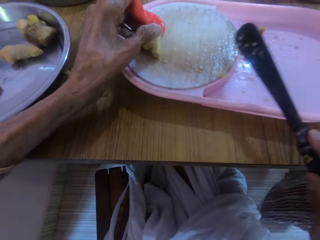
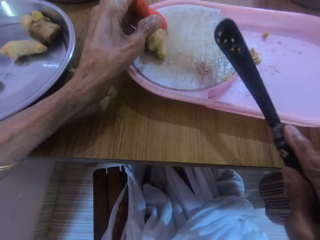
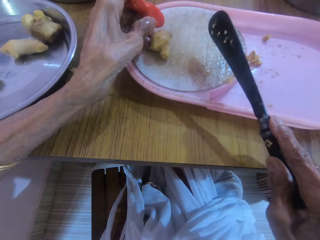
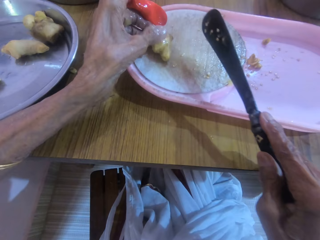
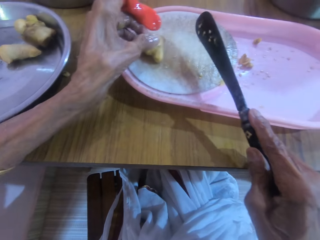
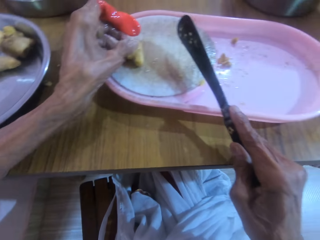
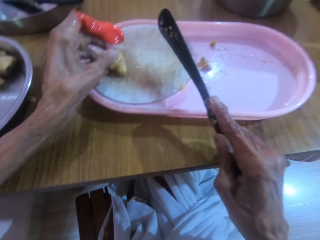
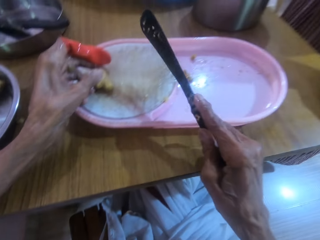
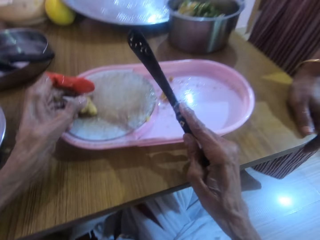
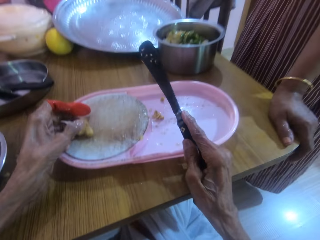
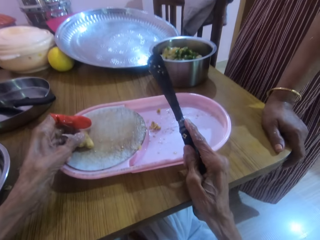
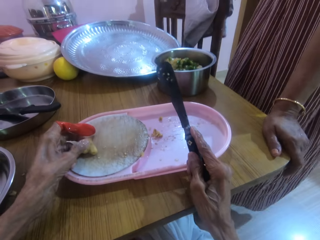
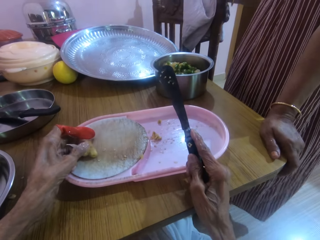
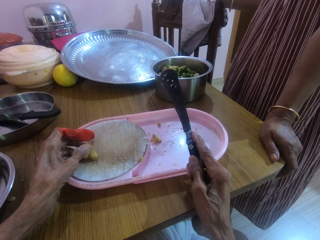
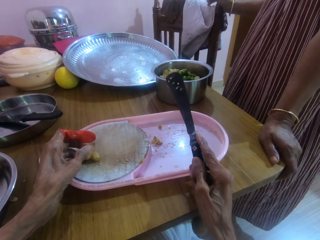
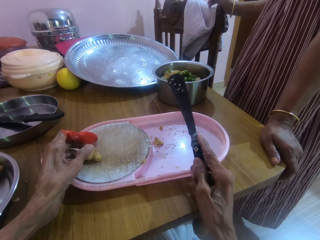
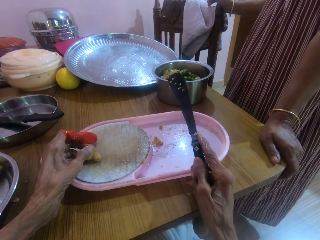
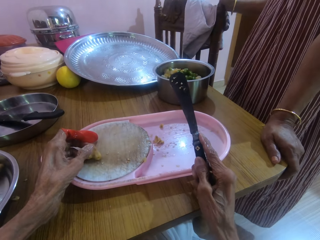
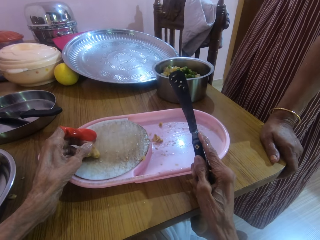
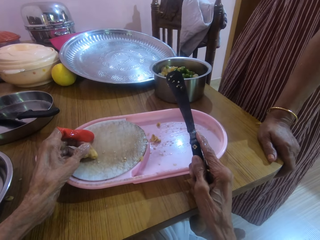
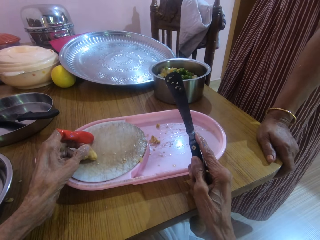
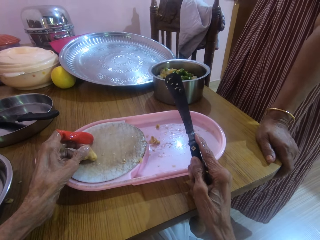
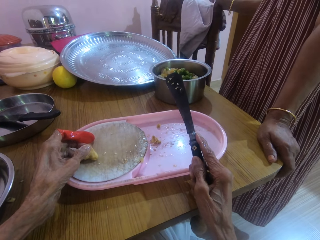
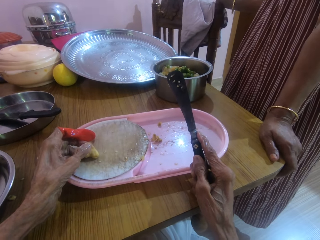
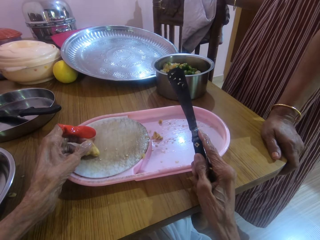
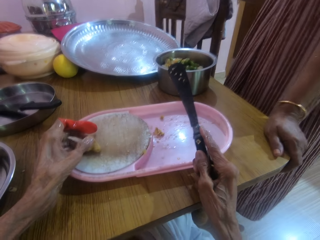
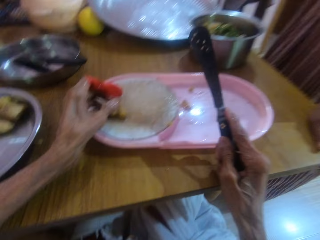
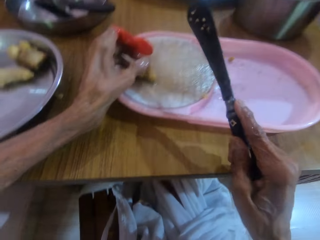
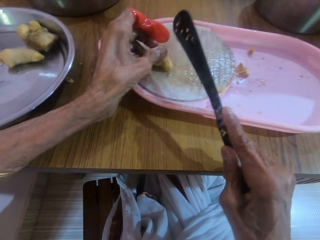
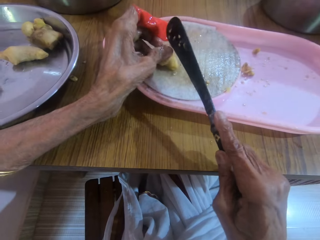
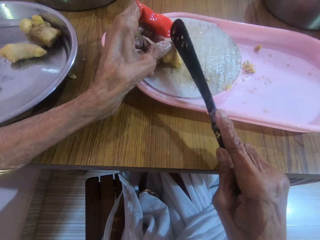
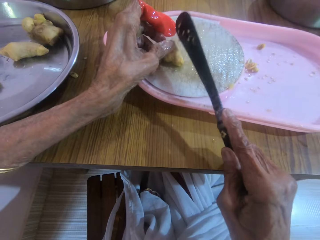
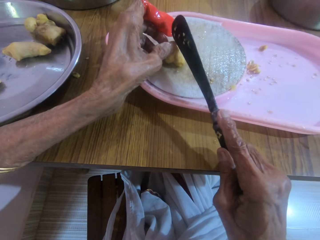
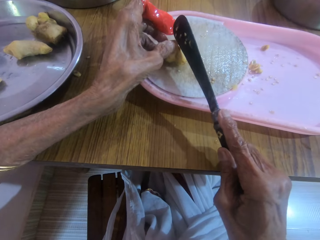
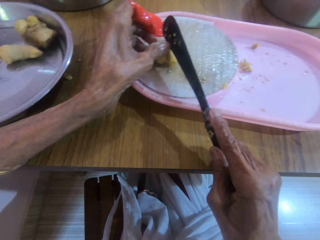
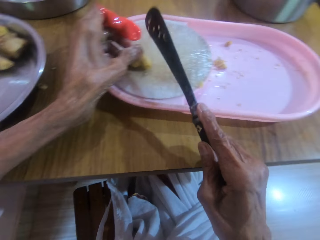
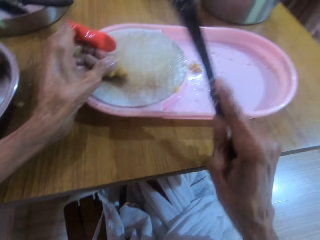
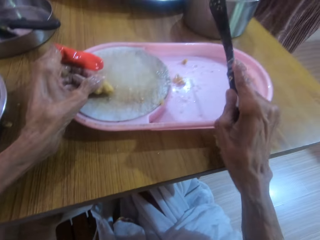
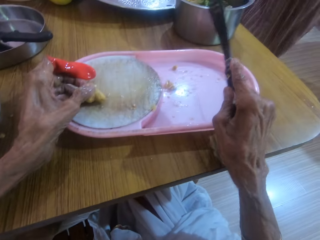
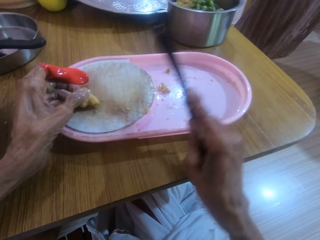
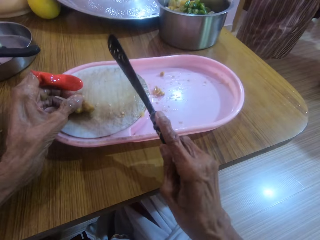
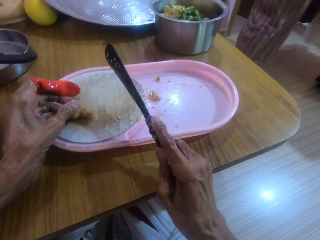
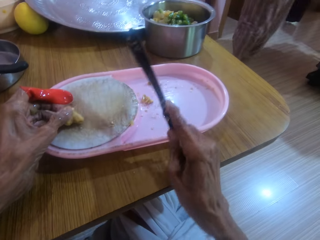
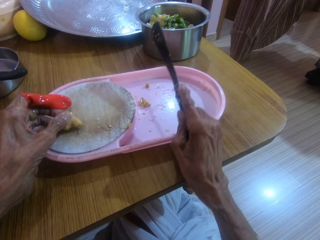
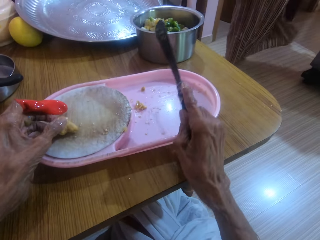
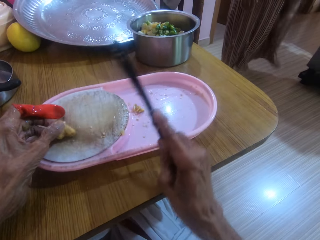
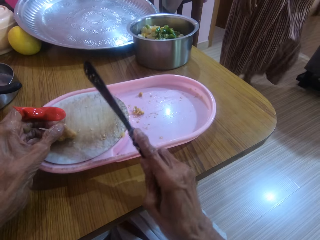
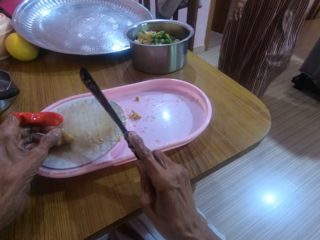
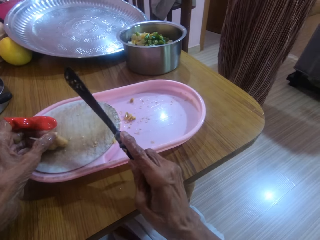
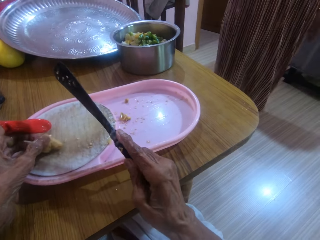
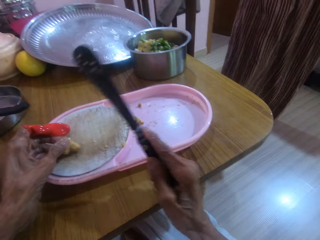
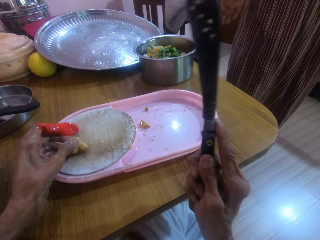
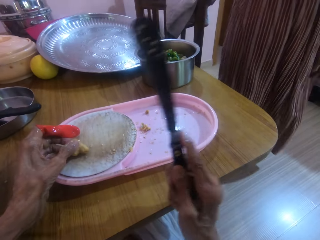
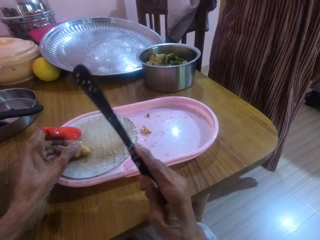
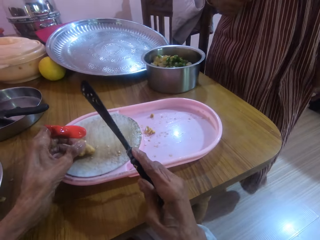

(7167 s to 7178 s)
The camera wearer places the garlic on the cutting board with the left hand. They make gestures with the right hand. They talk to a person. They cut the ginger. They point at the pot with the knife.

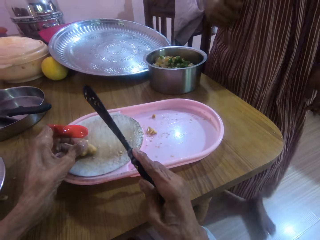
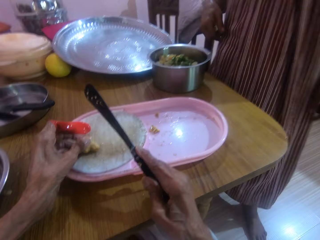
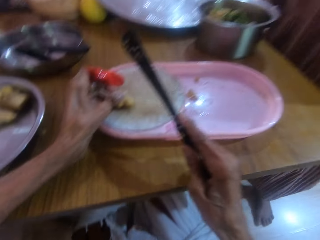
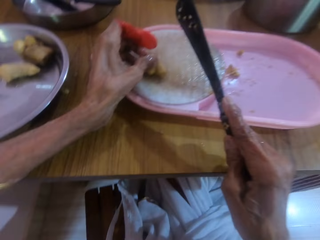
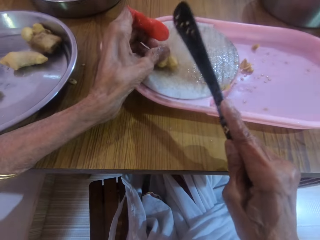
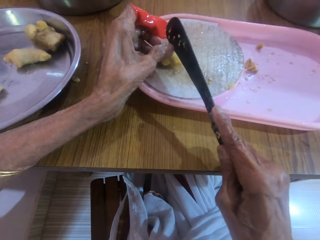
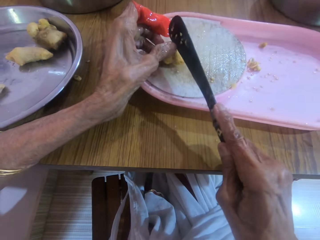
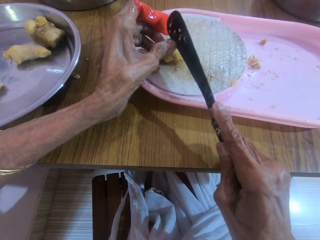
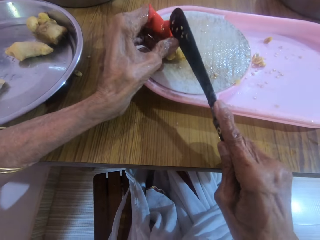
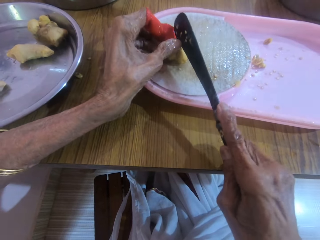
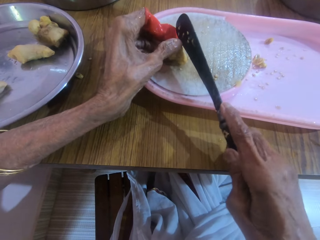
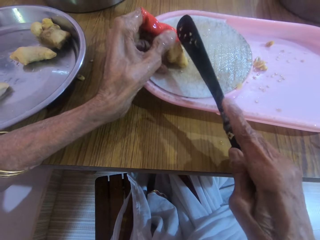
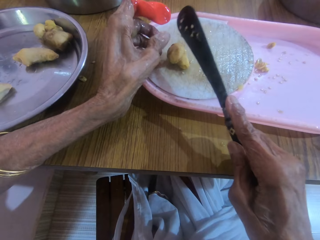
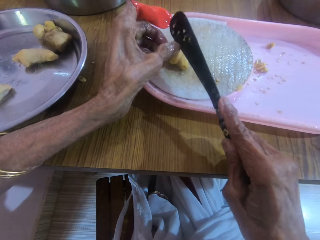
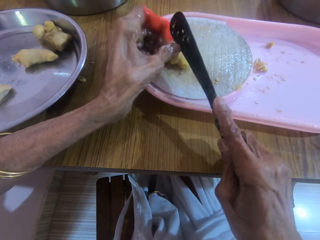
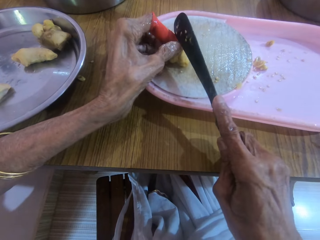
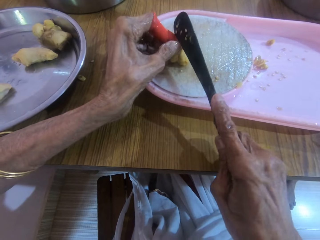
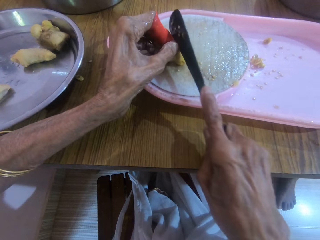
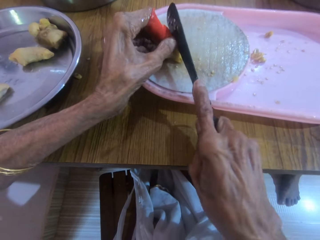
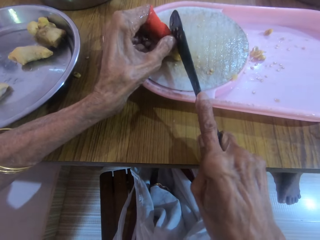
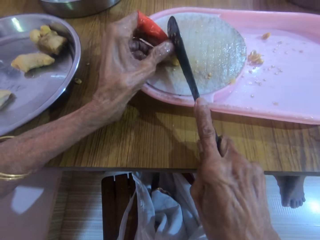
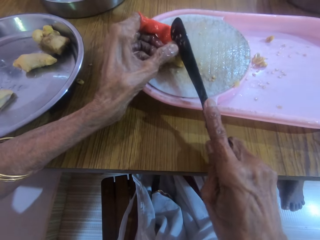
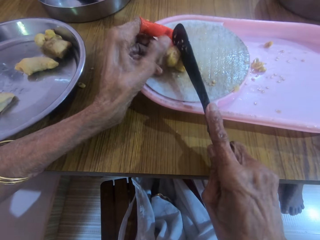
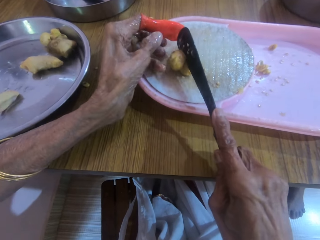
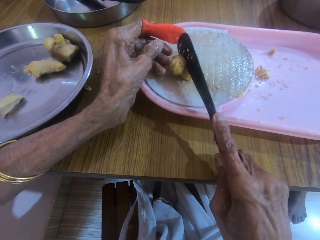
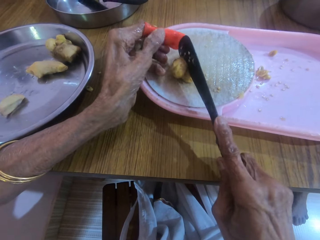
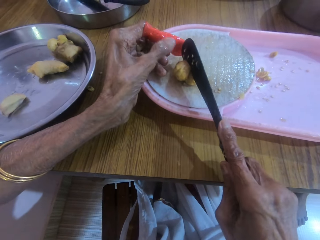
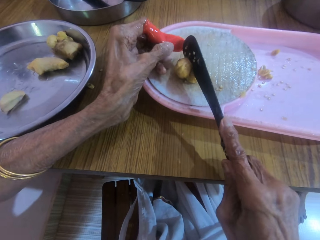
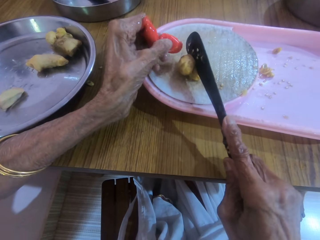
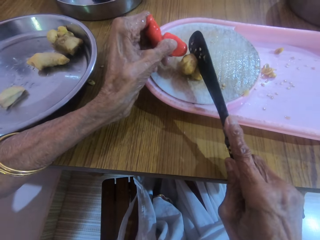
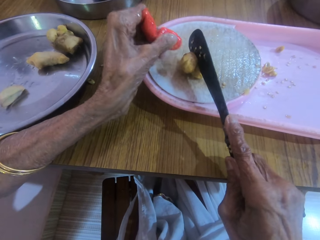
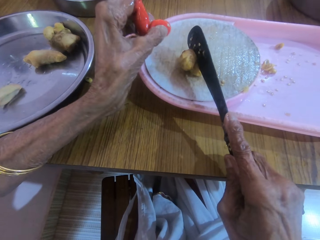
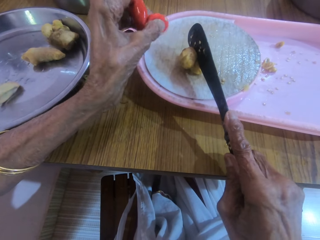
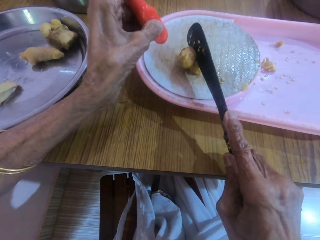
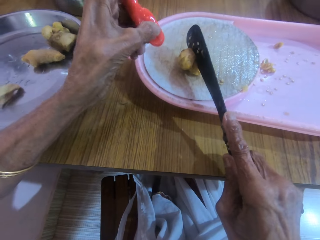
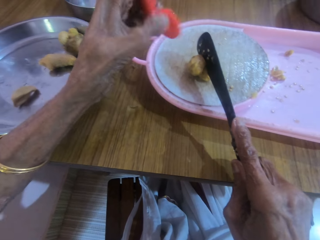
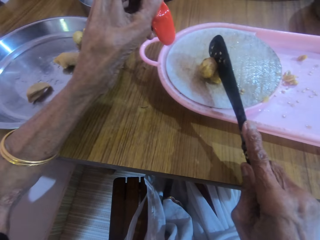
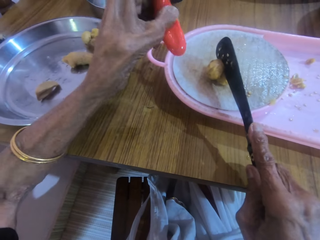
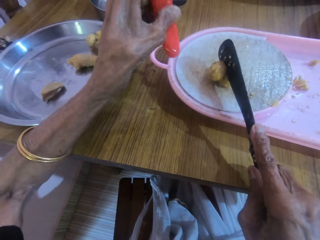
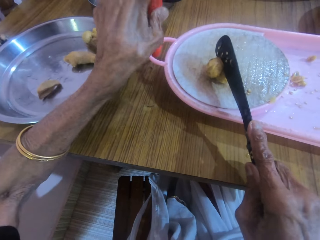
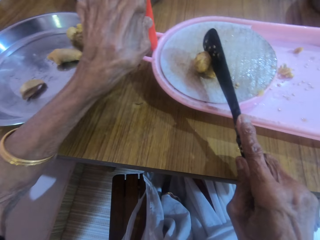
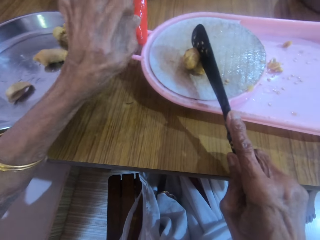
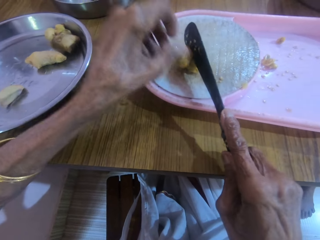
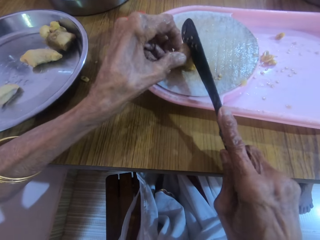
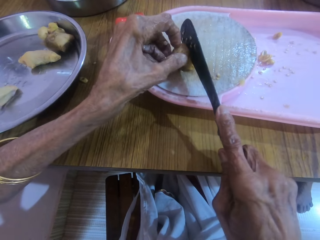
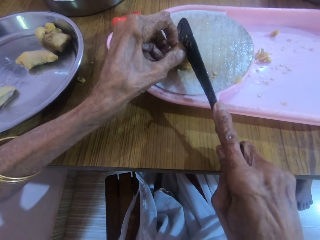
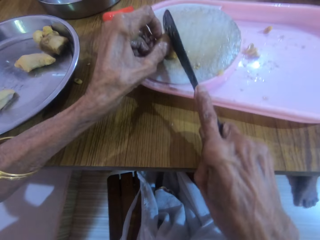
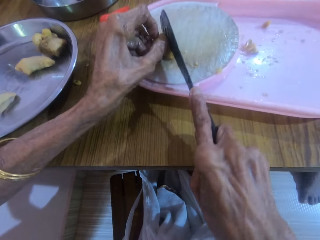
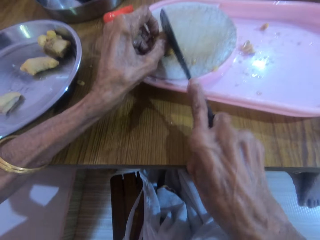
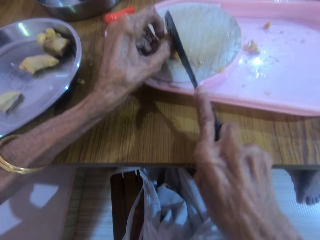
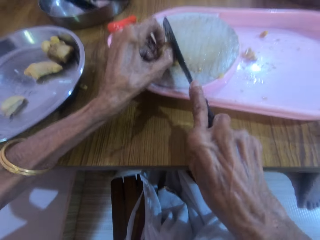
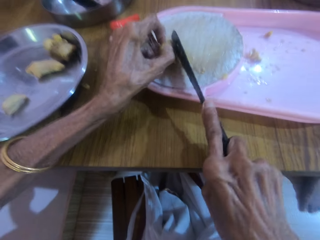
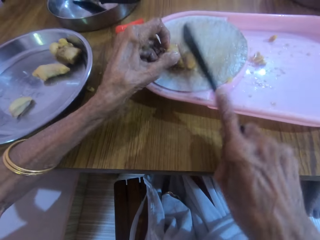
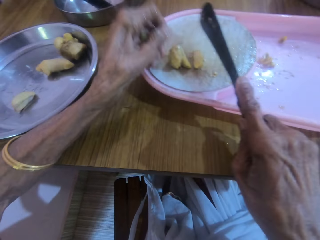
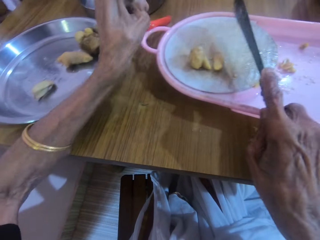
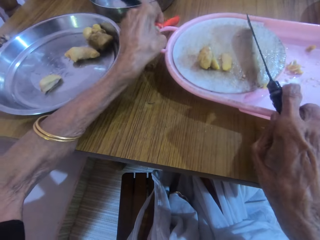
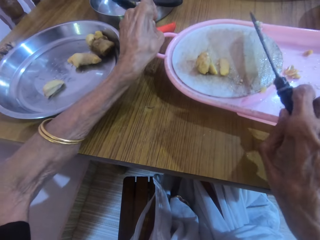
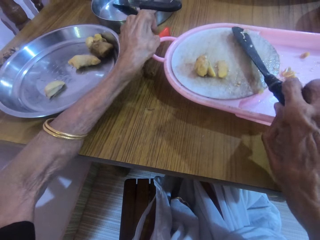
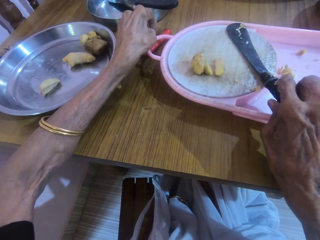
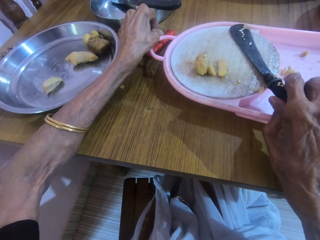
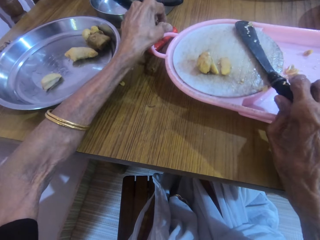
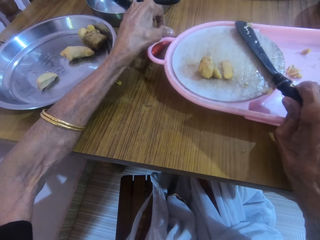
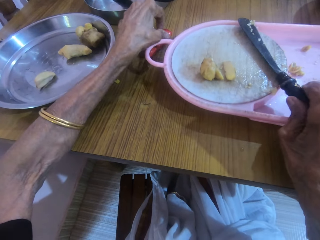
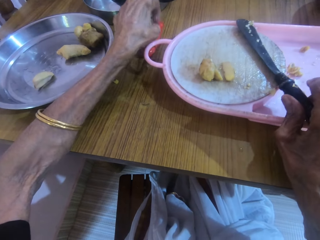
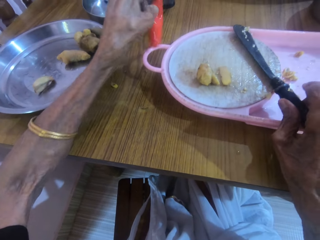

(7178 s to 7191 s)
The camera wearer slices the garlic with the knife in the right hand. They remove the protective rubber from the left index finger. They hold the garlic in place with the left hand. They slice the garlic with the knife in the right hand. They drop the knife on the pink tray with the right hand. They pick up the protective rubber with the left hand and move the tray with the right hand.
